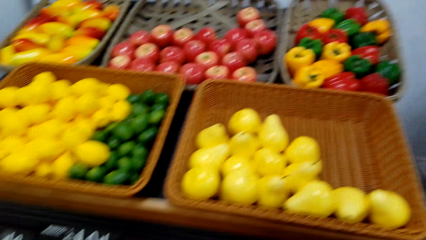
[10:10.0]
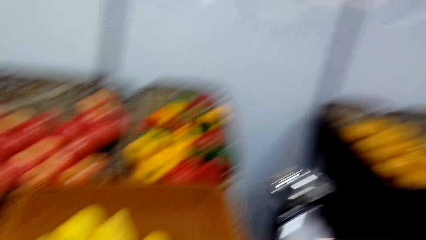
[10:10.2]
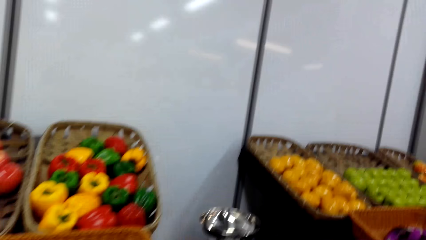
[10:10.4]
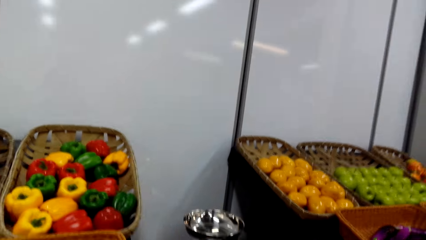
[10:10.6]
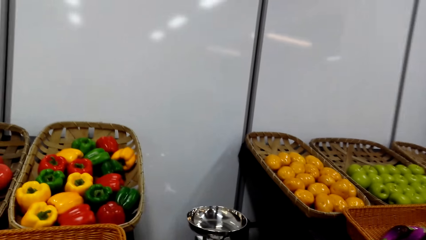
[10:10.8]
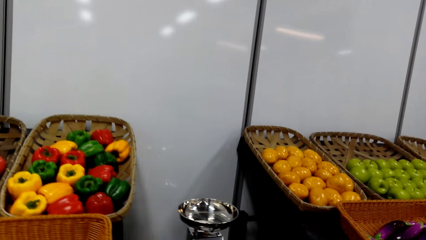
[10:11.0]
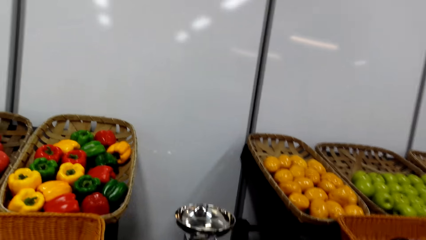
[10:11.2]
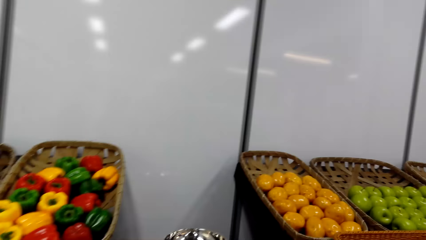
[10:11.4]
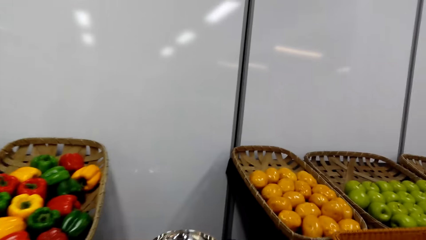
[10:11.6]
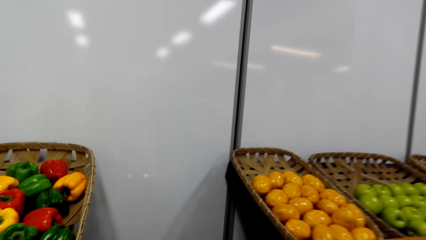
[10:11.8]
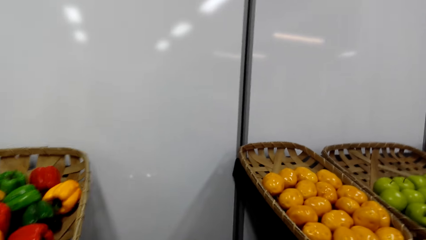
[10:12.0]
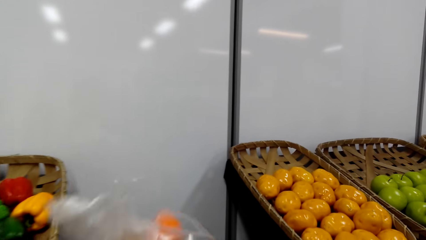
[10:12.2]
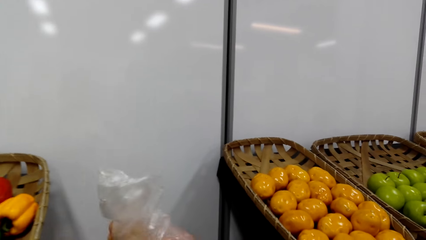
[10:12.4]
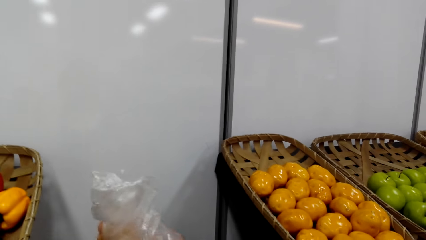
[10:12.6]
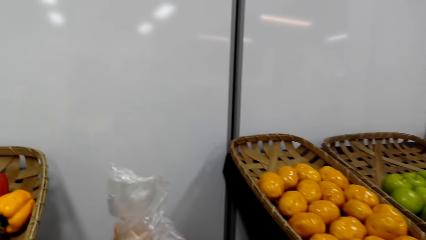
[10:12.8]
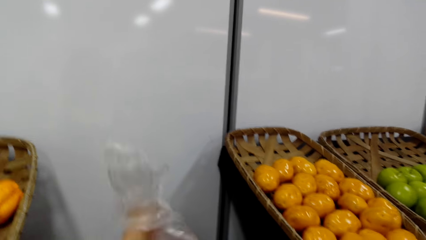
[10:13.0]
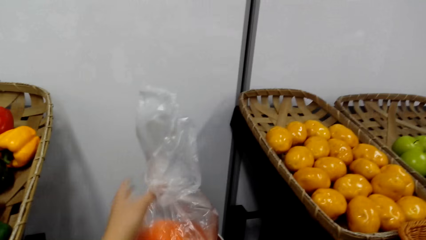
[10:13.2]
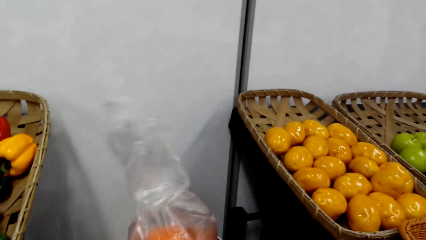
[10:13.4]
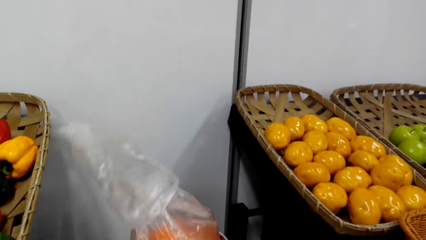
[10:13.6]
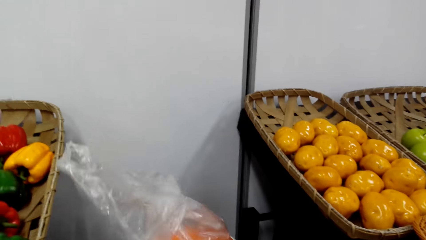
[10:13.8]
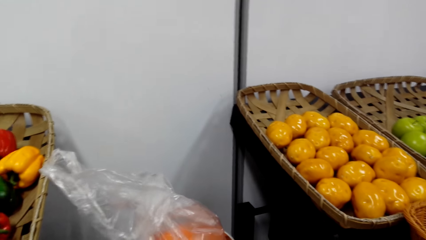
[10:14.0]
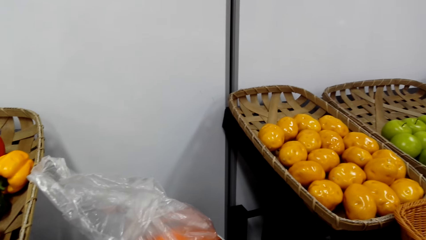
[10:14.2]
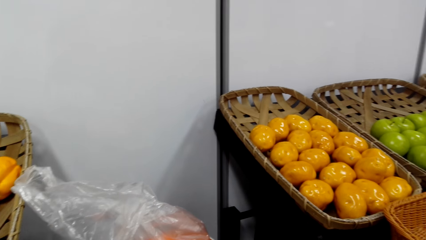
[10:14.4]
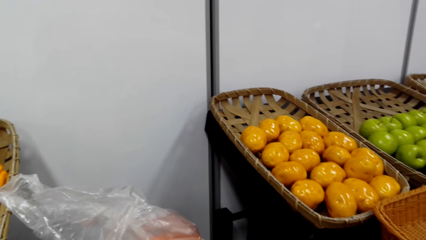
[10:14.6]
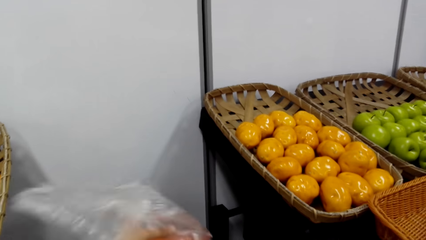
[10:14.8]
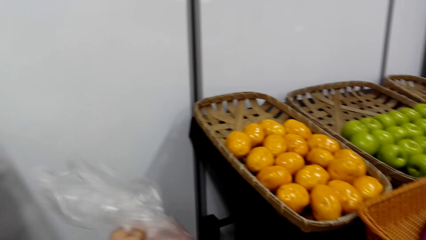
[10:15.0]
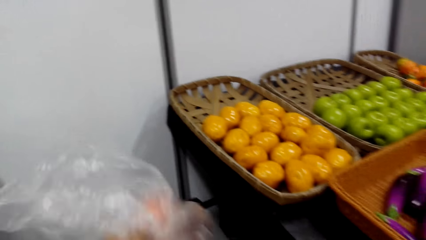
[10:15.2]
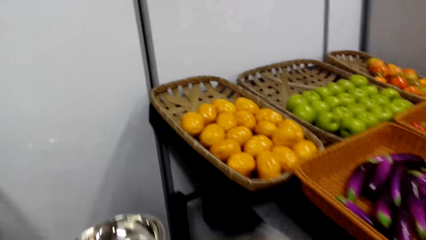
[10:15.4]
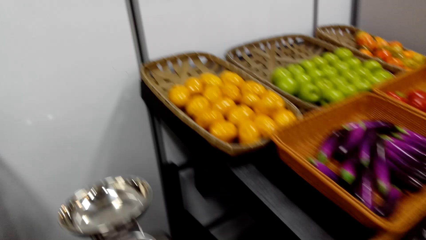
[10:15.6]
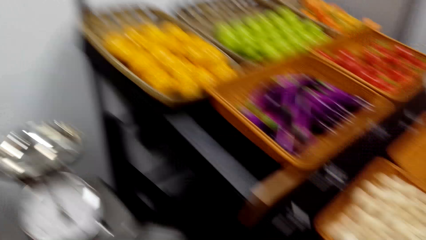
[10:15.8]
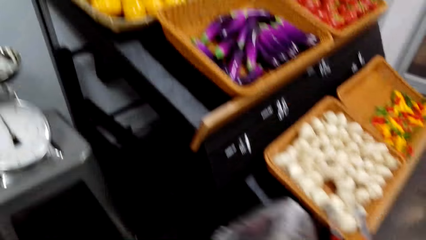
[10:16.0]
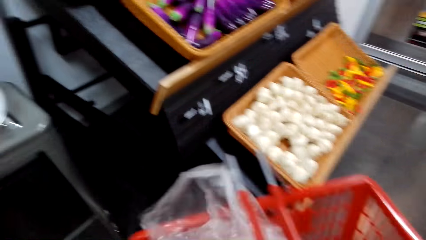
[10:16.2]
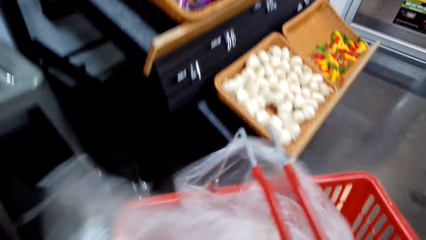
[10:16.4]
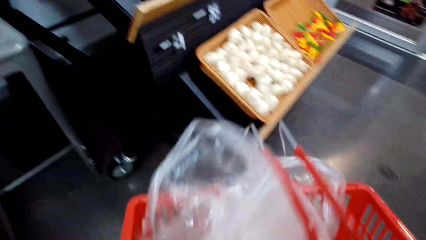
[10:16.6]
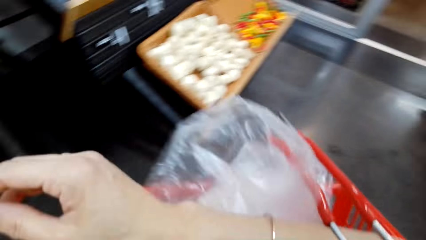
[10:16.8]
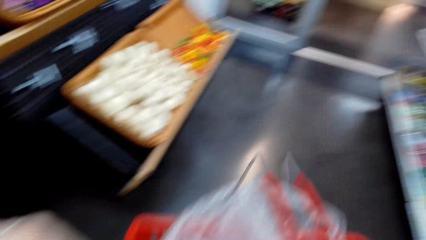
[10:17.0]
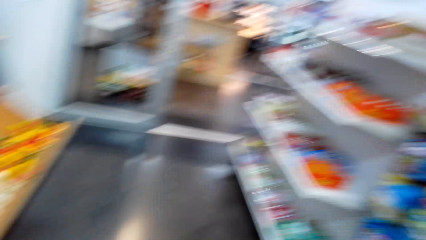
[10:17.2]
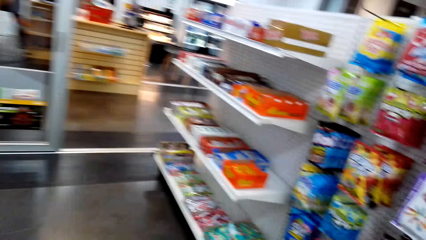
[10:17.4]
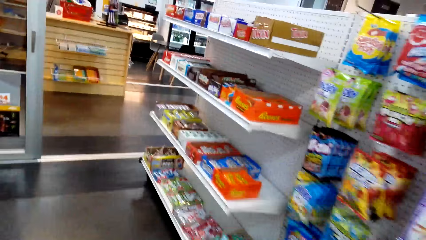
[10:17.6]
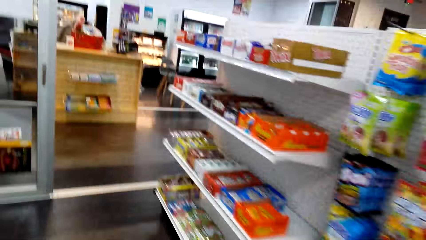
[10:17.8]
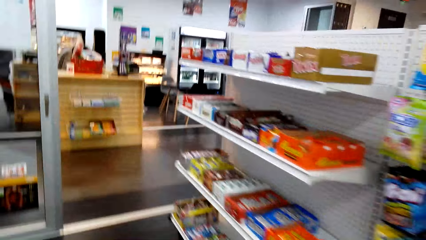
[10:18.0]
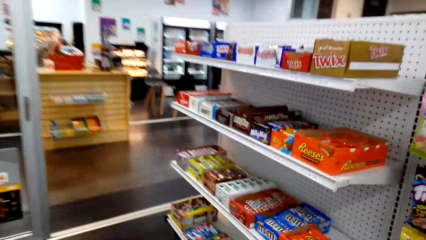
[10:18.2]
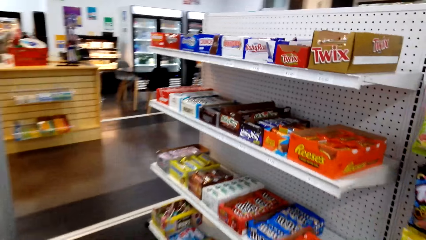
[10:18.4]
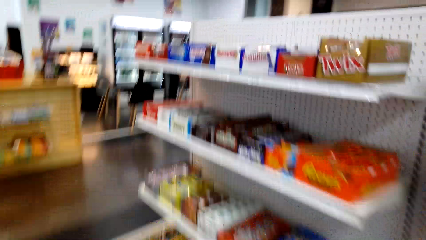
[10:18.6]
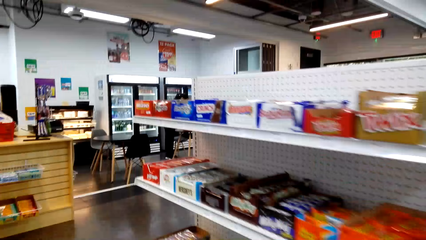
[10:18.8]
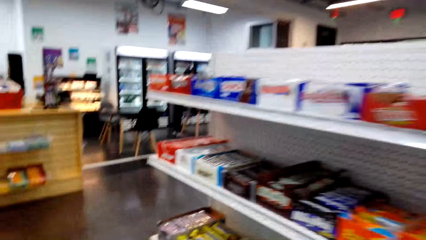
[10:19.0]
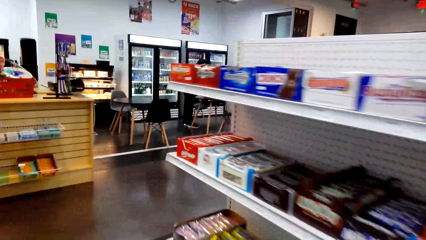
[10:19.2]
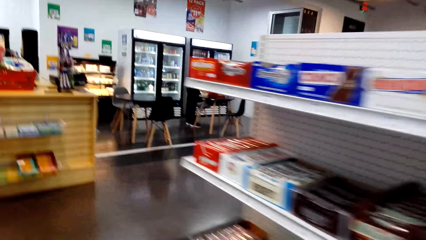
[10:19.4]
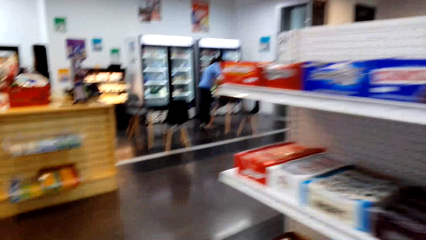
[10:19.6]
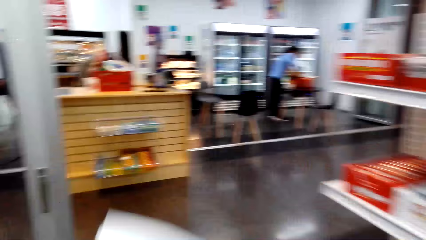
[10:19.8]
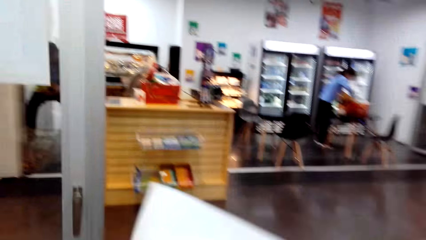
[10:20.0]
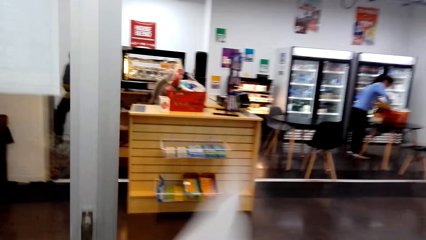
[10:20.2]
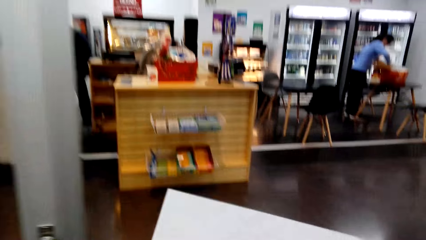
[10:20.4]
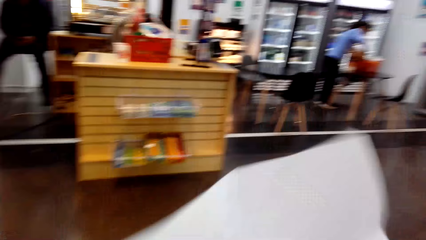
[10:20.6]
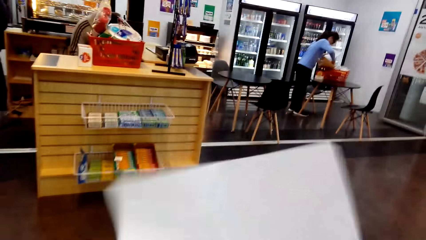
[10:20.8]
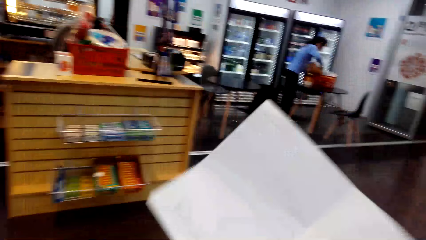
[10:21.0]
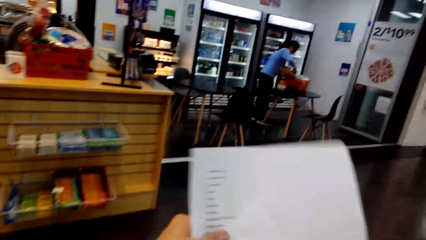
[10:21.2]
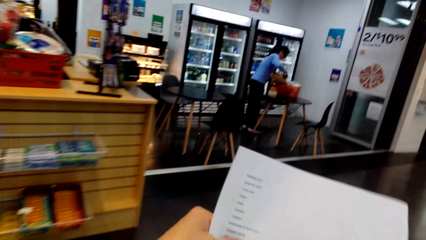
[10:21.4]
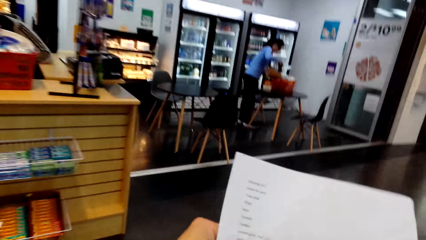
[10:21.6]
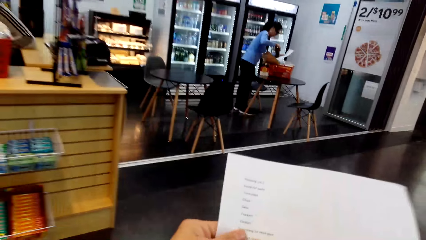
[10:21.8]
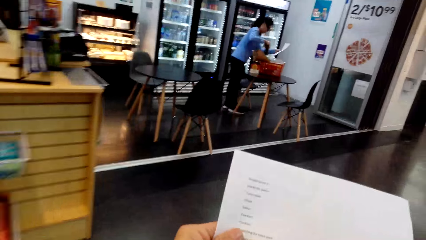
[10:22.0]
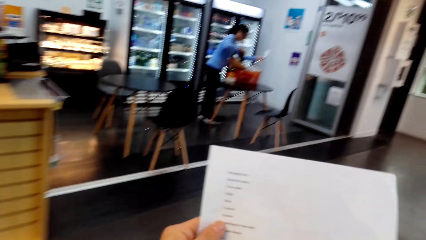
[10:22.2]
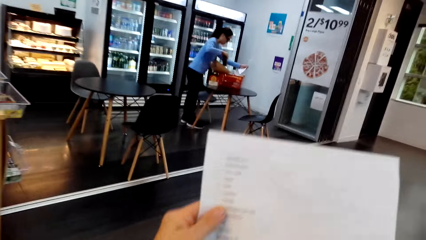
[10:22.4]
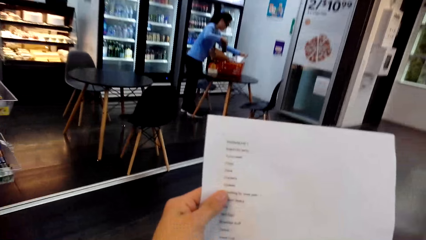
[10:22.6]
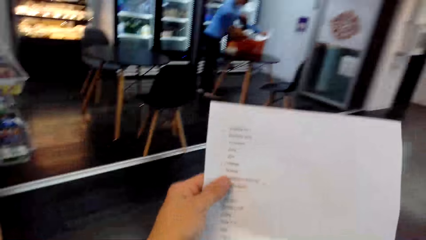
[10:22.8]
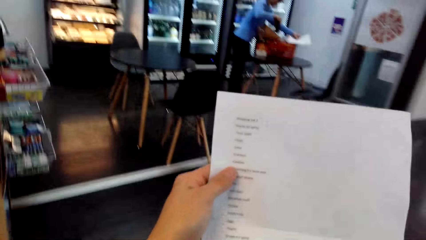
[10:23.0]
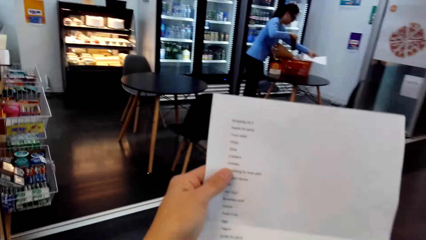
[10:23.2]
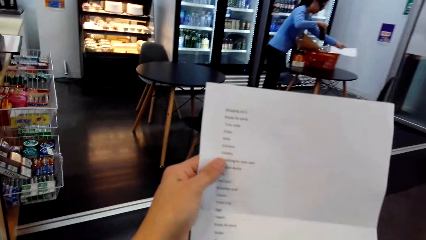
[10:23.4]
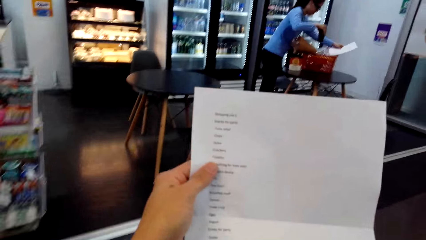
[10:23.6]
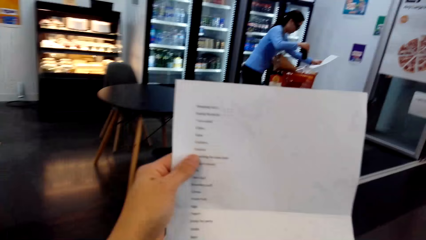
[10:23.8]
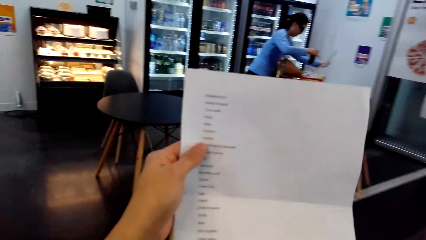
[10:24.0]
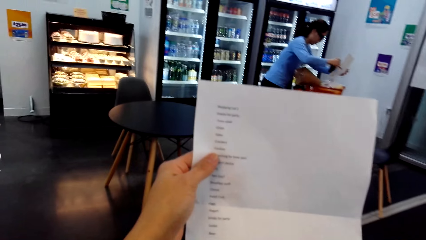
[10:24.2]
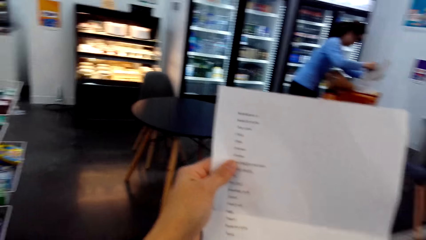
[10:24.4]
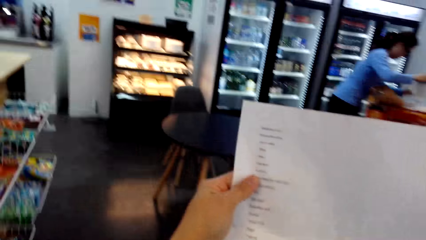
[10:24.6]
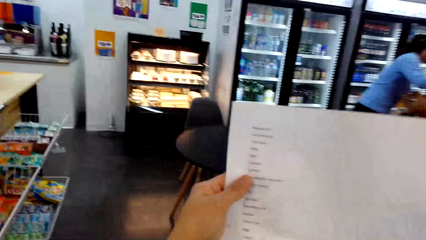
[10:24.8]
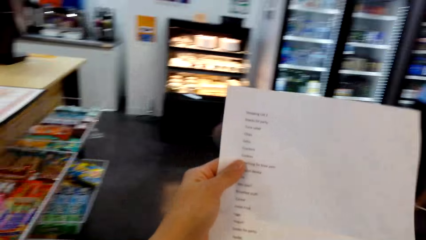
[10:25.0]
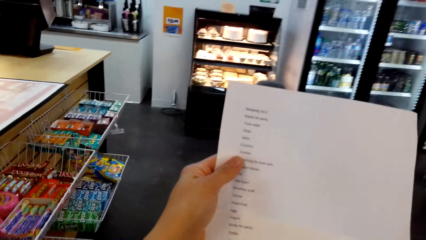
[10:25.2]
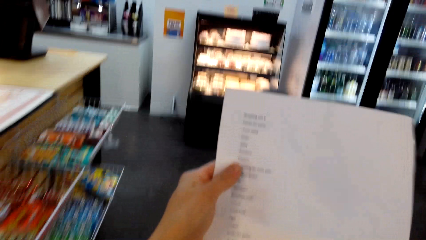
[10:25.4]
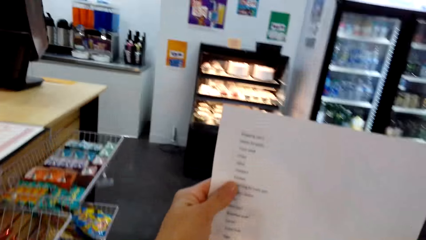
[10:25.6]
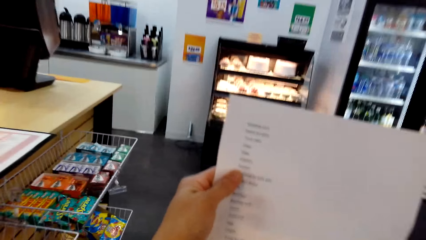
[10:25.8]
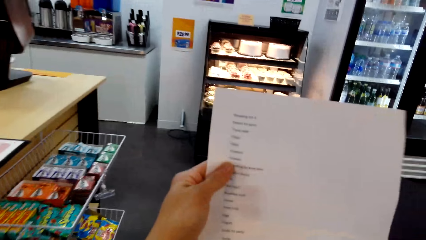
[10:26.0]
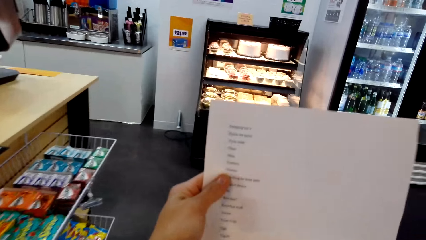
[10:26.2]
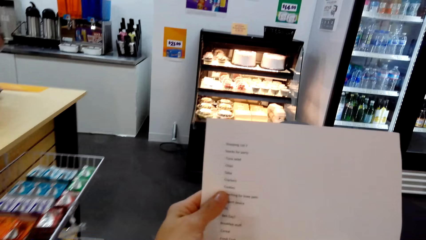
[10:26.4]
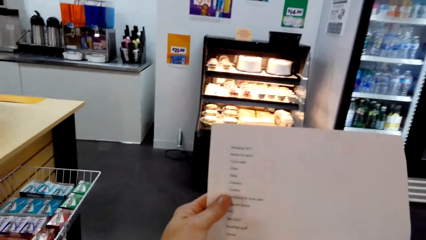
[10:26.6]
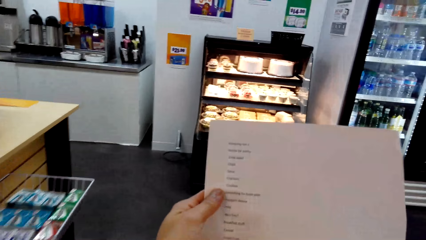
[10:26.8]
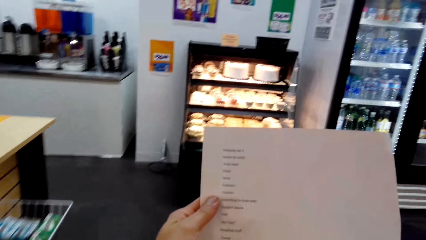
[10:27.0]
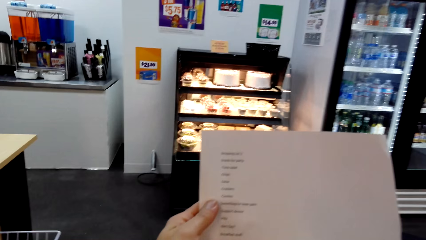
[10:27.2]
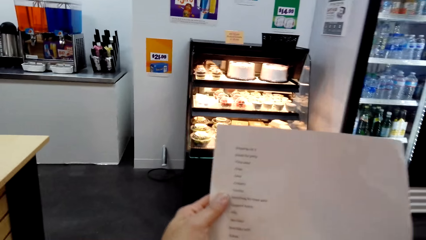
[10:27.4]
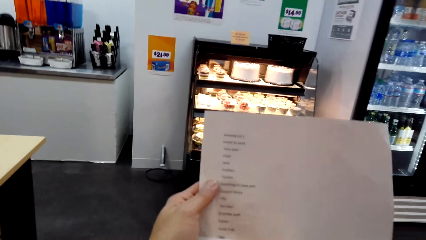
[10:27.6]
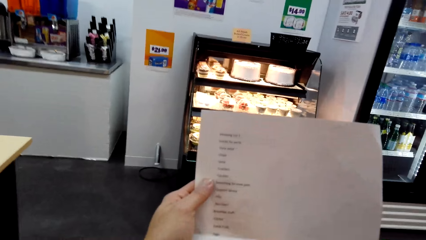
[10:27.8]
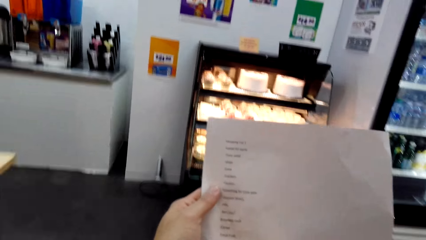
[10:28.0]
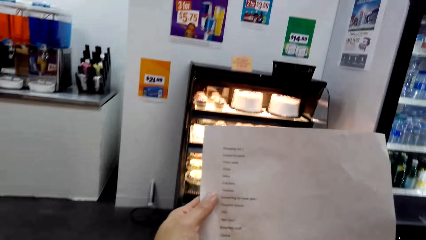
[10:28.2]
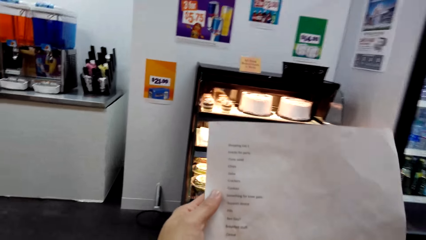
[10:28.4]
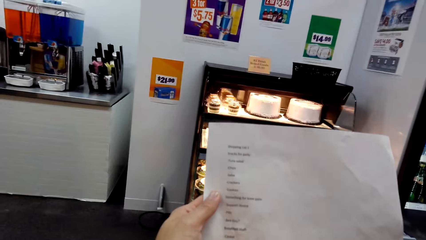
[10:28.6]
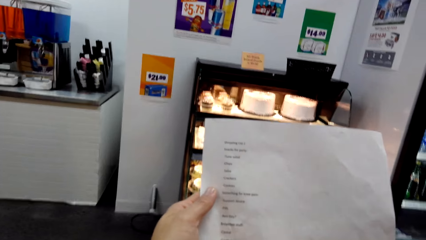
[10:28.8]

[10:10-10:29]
The camera wearer puts the carry bag of oranges in a weight machine. They put the carry bag or polythene. They put the polythene in the basket. They walk around the supermarket. They hold the record lists. They walk around the supermarket. They look at the record list.
